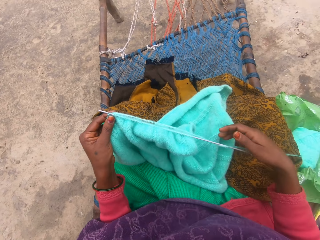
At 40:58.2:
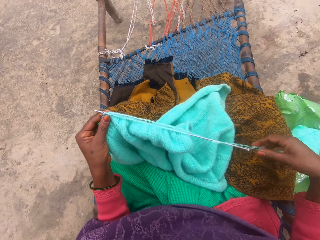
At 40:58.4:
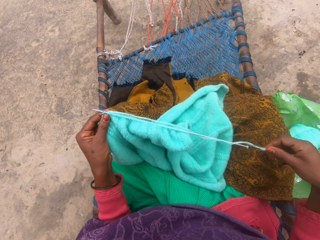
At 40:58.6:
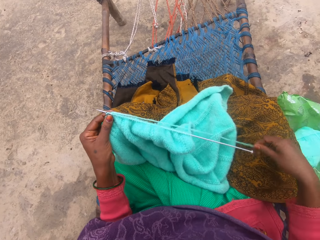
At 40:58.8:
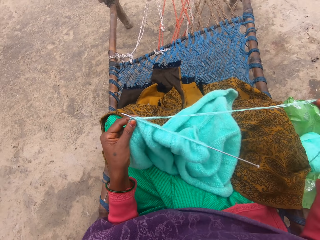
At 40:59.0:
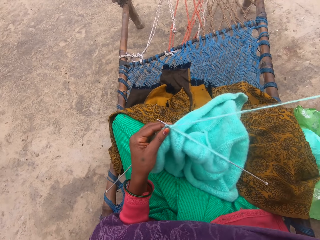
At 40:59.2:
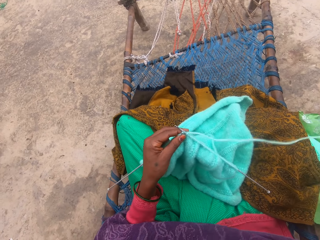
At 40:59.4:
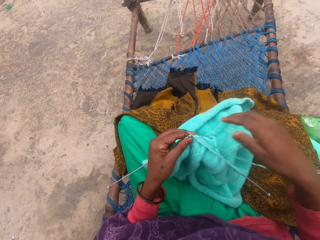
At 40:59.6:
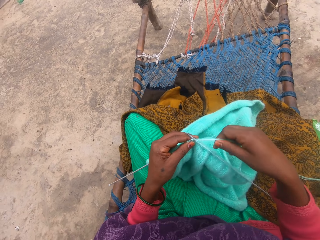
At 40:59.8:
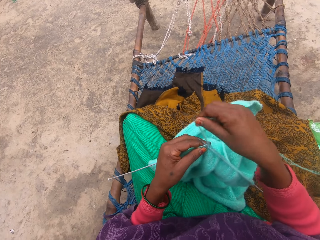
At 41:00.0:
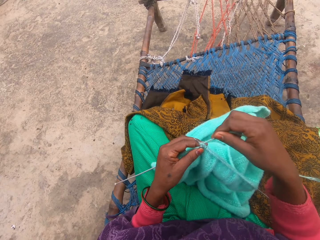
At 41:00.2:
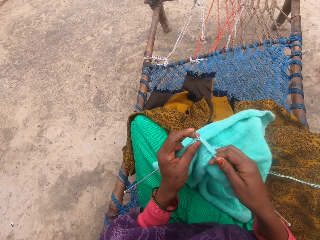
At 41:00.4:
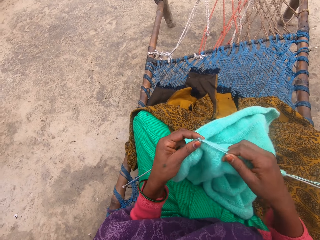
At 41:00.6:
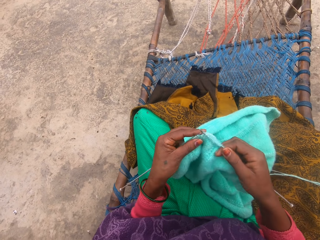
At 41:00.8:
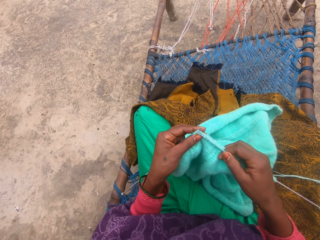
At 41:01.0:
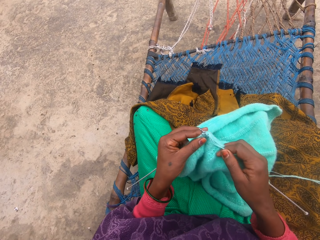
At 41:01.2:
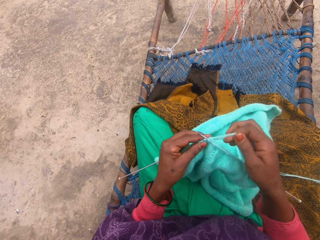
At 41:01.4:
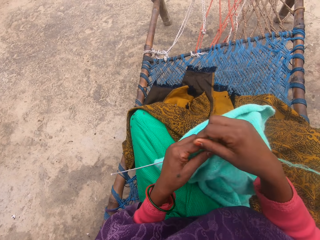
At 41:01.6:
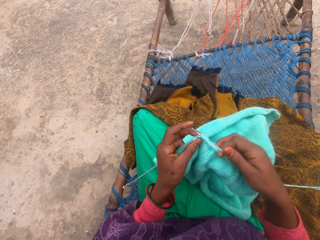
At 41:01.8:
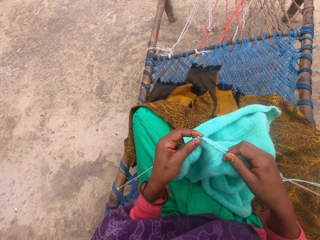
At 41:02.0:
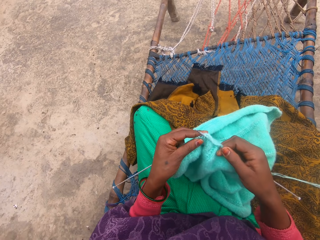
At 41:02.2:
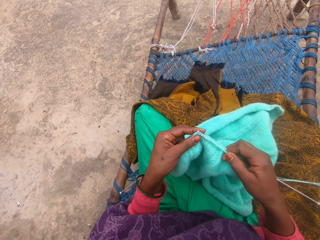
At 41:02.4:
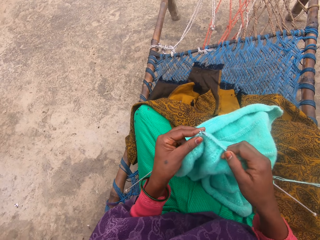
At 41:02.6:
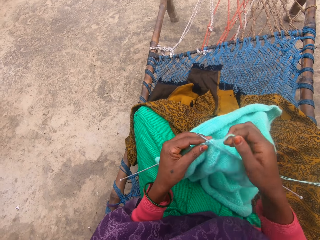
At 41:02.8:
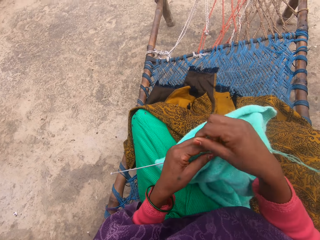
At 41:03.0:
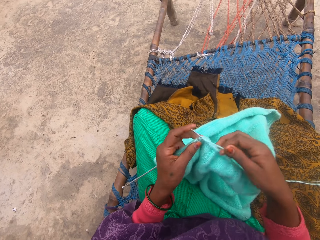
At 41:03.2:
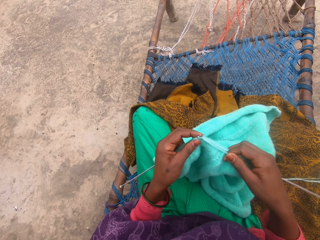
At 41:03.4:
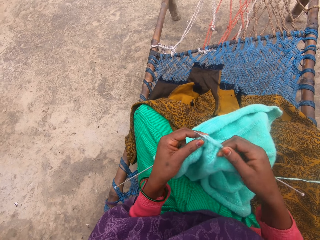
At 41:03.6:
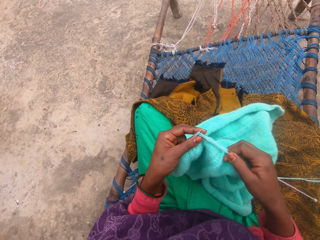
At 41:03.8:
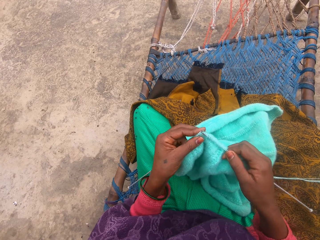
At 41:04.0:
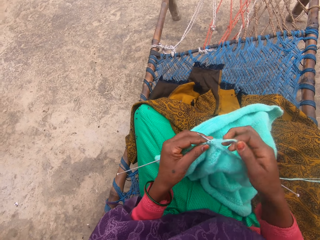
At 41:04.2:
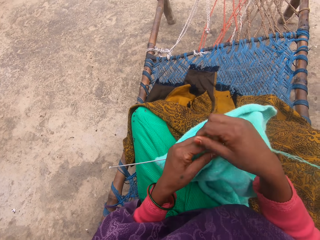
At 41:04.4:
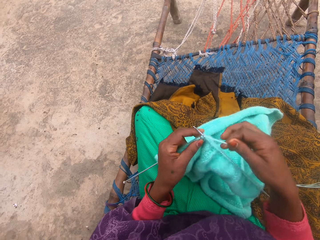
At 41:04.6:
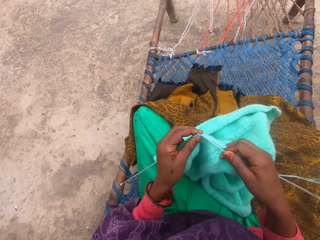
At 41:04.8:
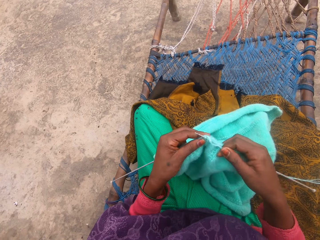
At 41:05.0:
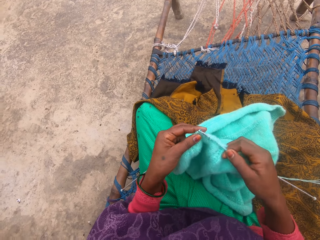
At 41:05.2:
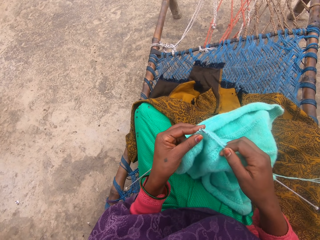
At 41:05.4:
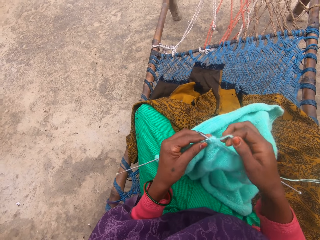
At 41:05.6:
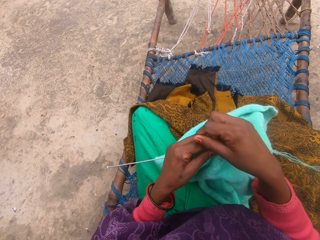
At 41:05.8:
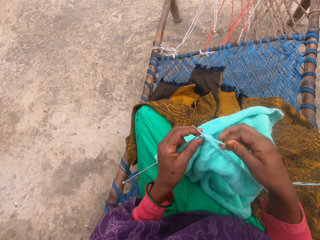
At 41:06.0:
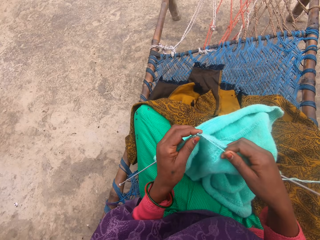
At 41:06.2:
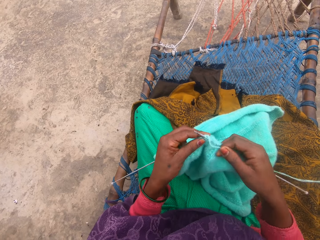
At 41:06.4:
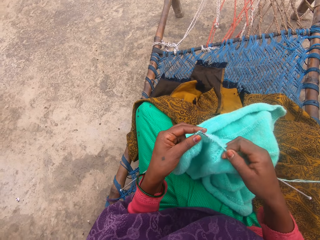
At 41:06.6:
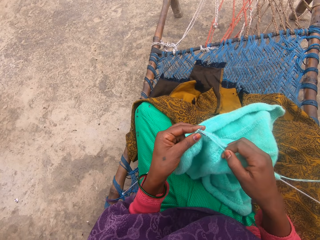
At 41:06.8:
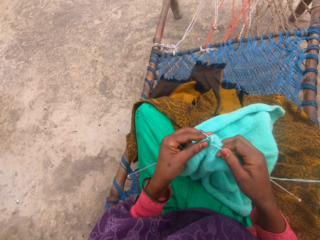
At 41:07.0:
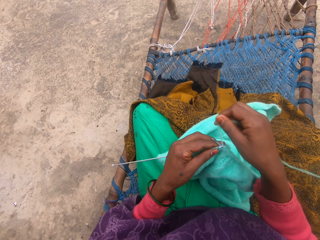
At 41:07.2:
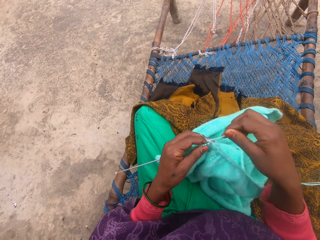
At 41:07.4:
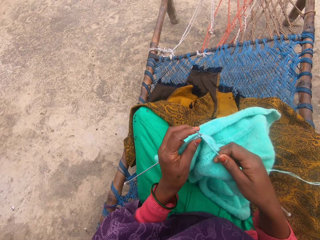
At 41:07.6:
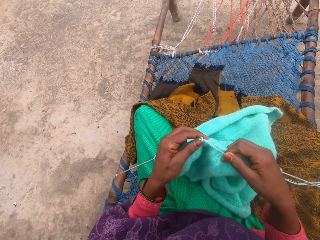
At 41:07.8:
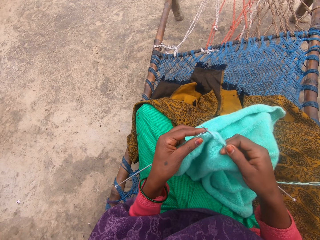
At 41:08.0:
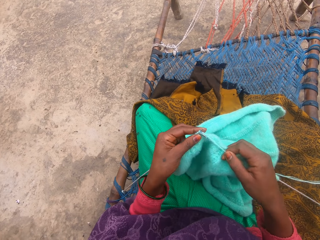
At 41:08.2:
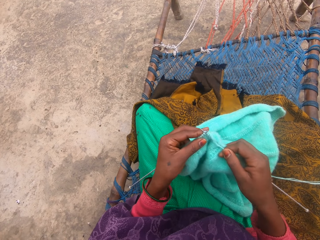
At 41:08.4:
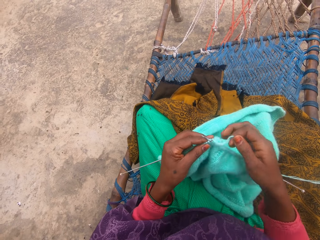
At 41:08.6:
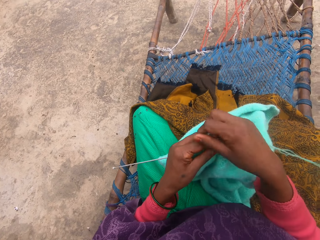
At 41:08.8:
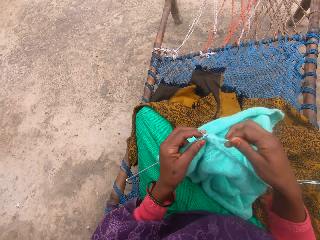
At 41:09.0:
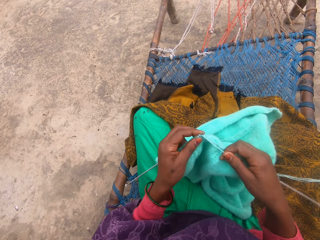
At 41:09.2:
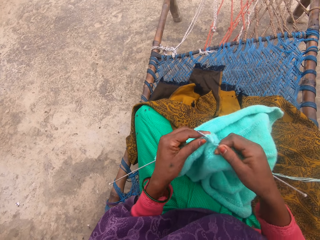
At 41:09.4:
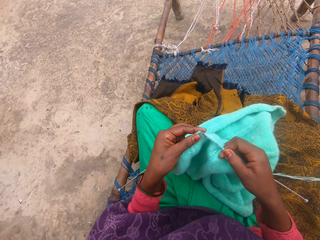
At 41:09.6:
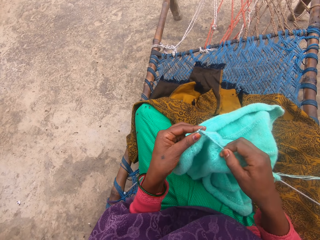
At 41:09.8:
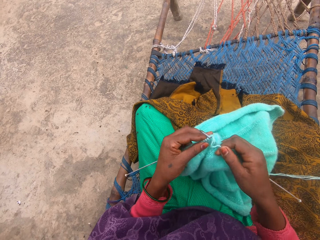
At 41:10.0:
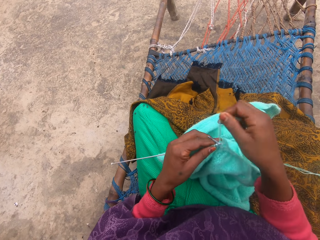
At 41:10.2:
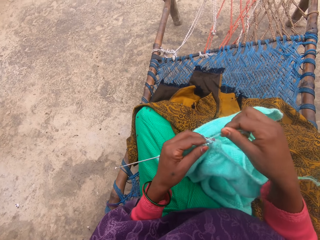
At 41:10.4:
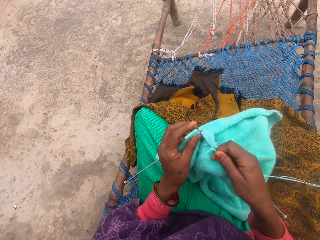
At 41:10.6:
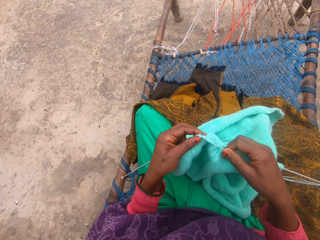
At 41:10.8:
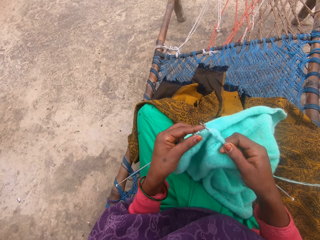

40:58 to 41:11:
The camera wearer removes yarn rope from the bottom of the pin. They hold the thread.

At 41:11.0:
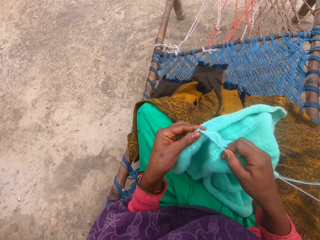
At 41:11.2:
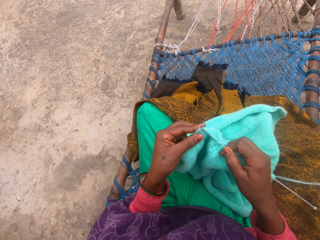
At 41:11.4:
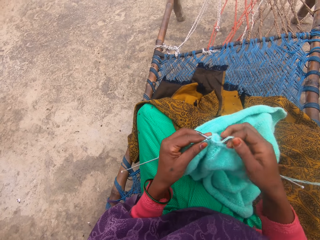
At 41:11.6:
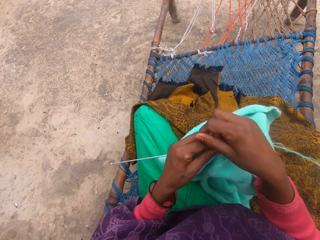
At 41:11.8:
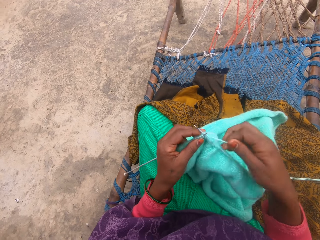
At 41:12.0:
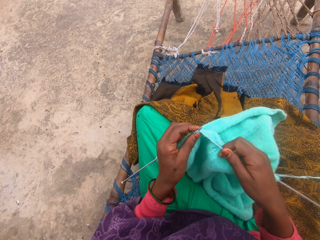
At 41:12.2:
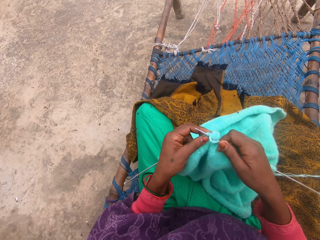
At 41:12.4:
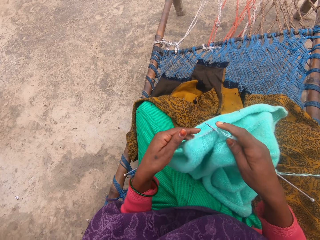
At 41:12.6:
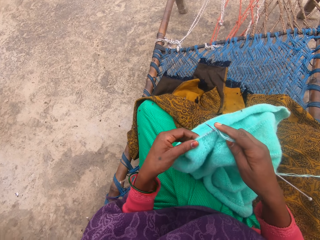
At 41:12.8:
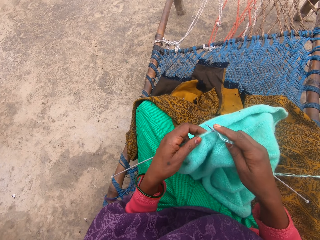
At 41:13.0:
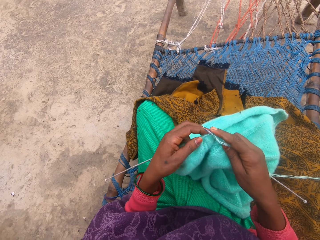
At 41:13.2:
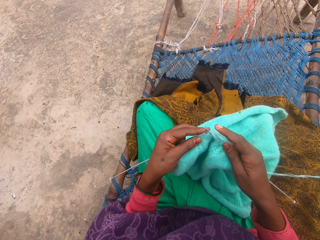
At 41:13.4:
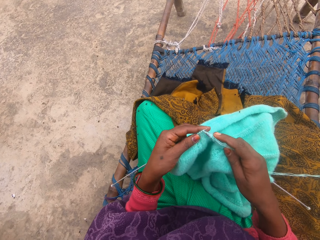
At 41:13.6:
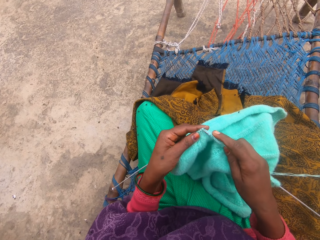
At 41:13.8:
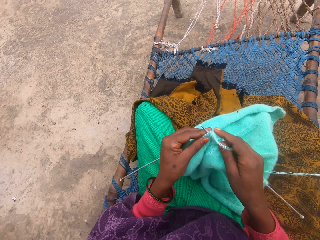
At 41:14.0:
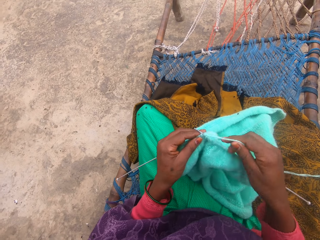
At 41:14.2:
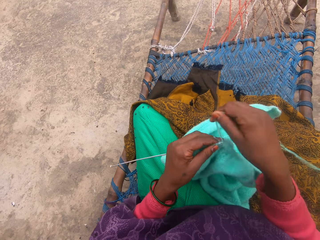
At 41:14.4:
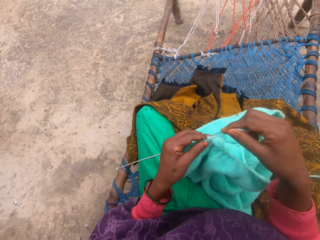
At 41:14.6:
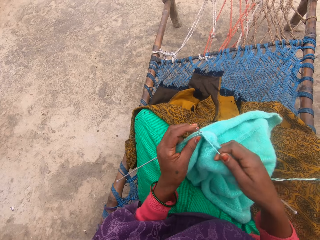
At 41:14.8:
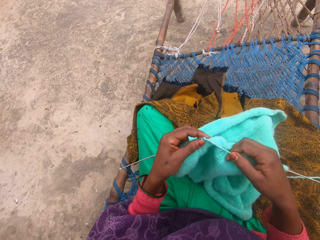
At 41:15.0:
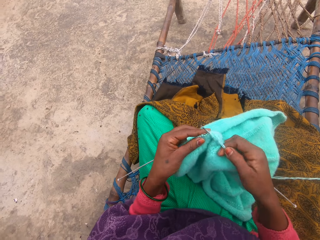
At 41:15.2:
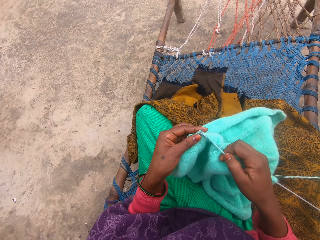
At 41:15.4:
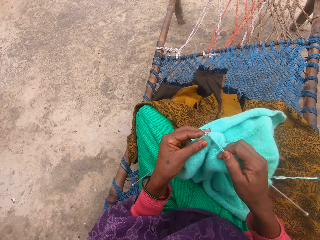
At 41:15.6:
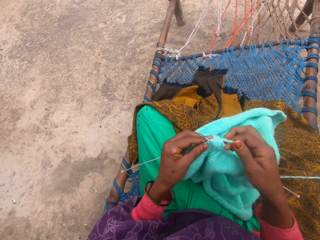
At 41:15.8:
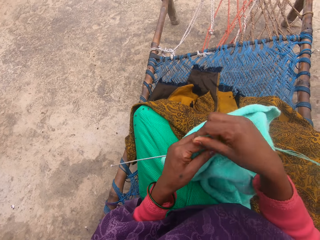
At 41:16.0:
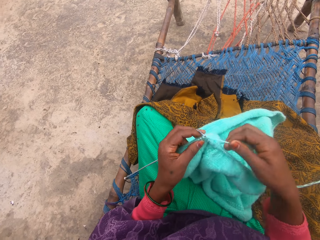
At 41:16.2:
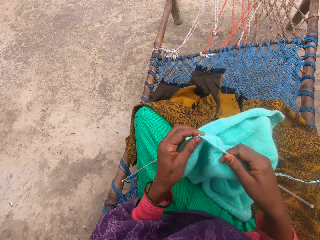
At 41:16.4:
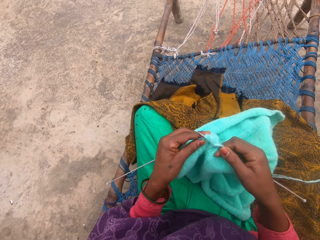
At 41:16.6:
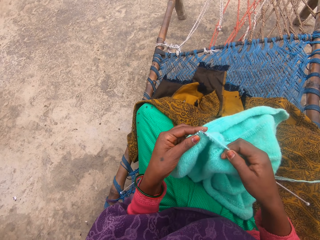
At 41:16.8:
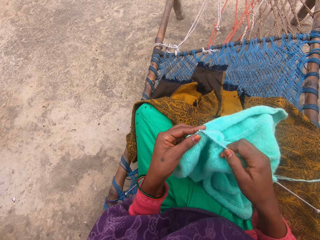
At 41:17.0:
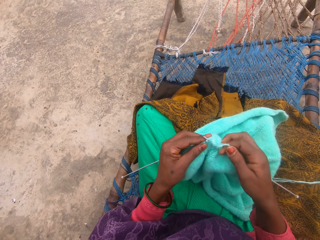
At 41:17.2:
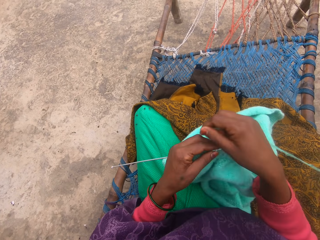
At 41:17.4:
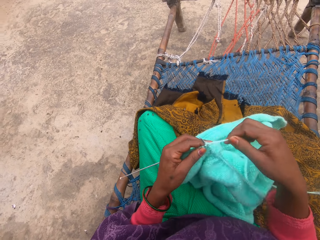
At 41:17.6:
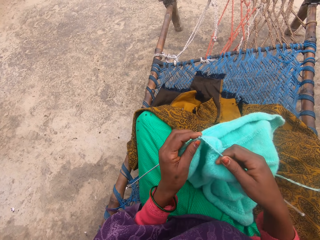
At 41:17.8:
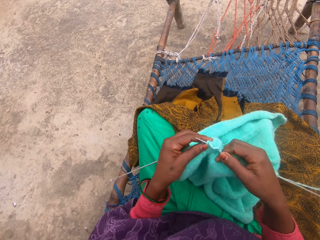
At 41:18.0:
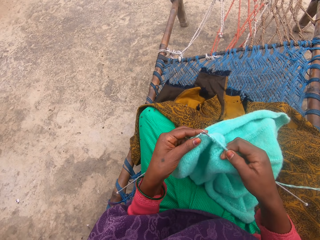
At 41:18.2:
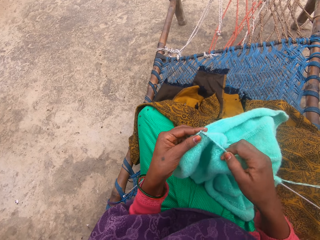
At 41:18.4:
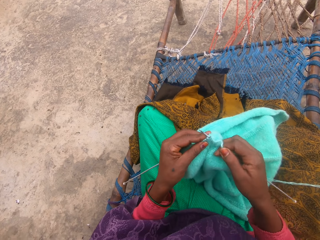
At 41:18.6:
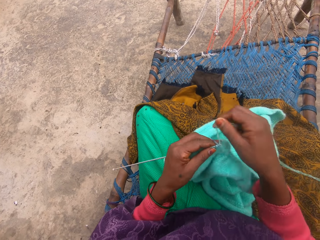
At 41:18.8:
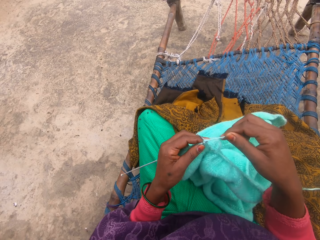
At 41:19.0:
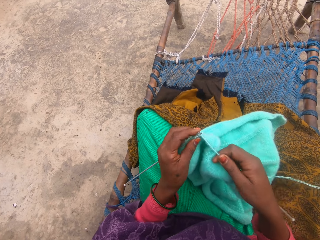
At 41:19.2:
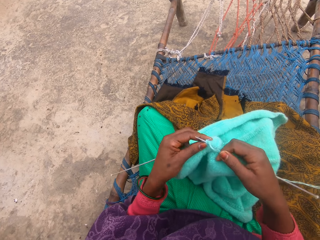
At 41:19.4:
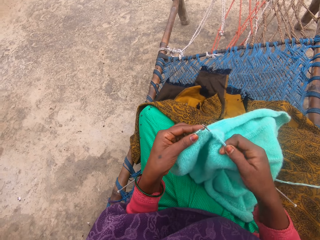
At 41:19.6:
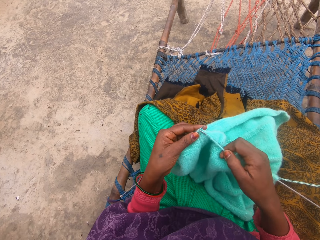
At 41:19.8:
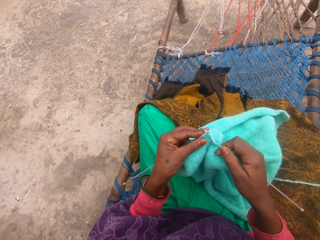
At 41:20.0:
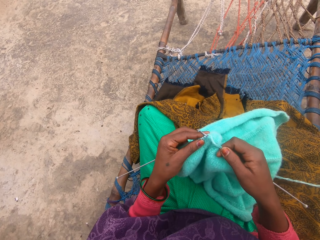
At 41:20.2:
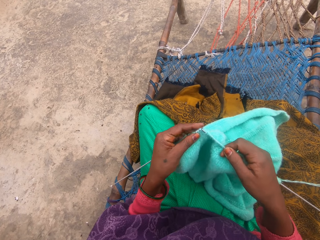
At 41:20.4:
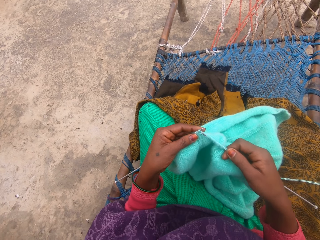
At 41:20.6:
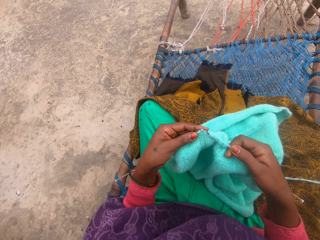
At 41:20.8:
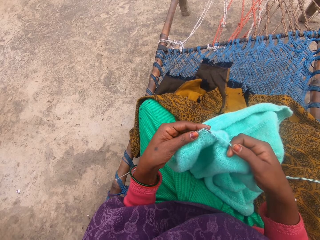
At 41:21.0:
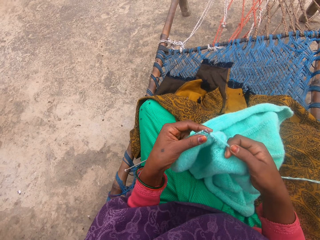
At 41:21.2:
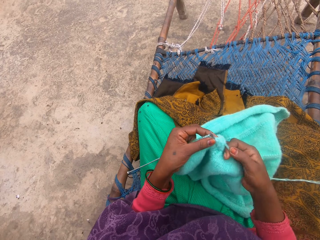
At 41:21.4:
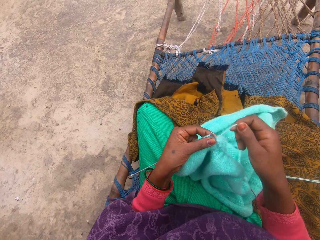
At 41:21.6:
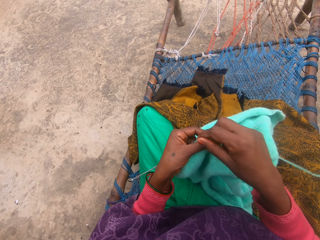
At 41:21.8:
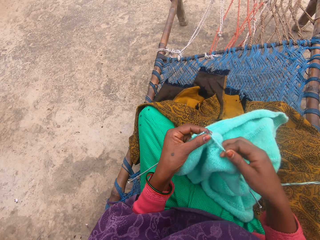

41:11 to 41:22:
The camera wearer knits the fabric.
